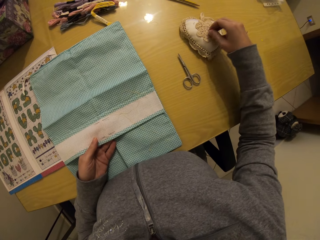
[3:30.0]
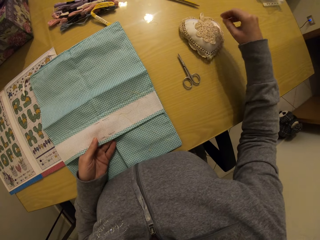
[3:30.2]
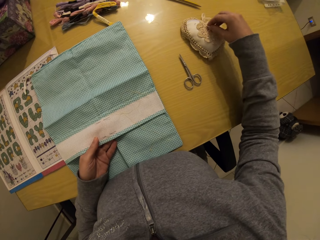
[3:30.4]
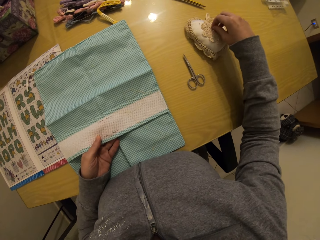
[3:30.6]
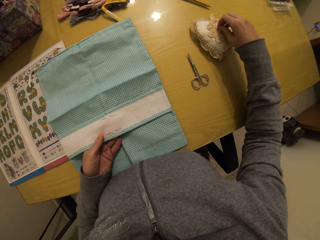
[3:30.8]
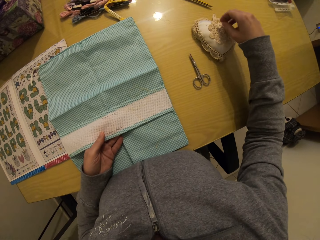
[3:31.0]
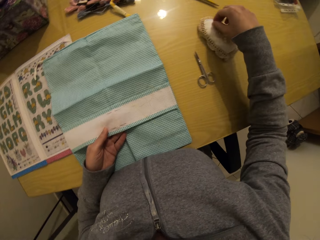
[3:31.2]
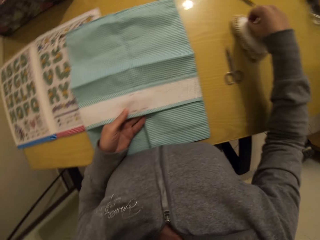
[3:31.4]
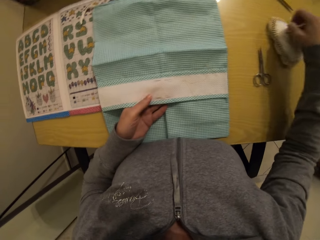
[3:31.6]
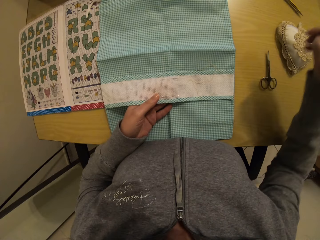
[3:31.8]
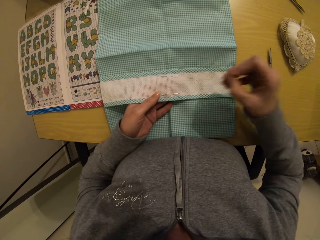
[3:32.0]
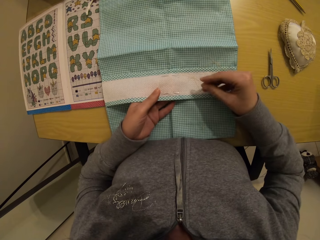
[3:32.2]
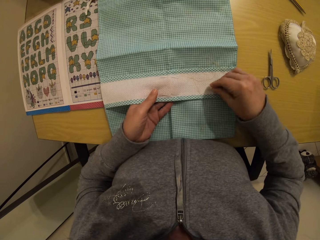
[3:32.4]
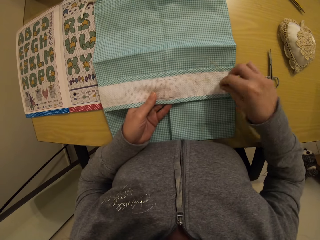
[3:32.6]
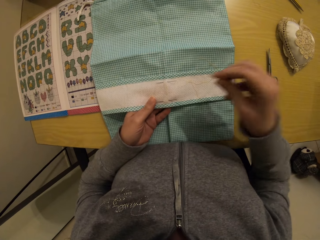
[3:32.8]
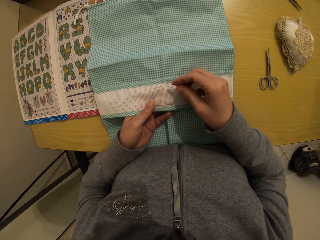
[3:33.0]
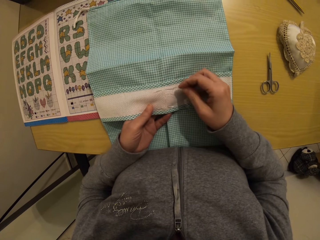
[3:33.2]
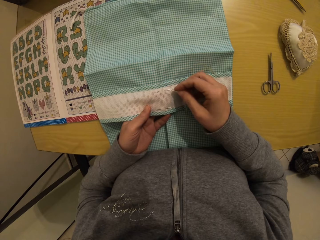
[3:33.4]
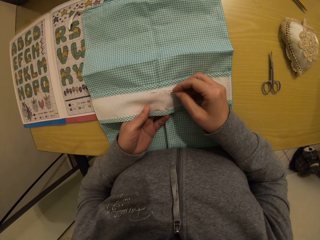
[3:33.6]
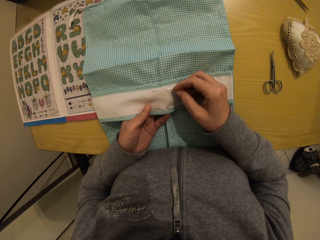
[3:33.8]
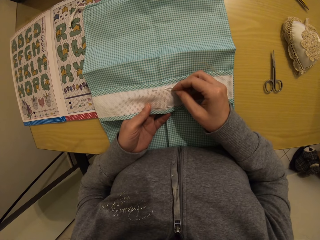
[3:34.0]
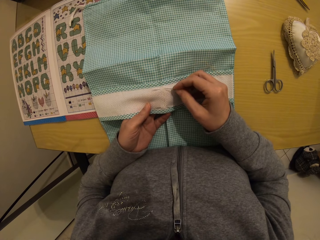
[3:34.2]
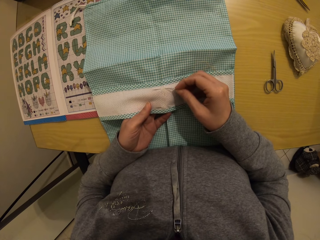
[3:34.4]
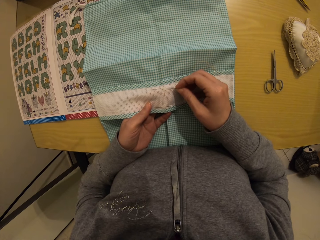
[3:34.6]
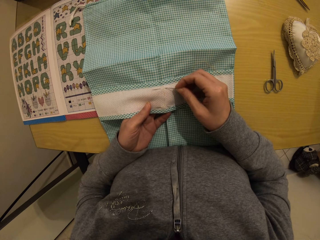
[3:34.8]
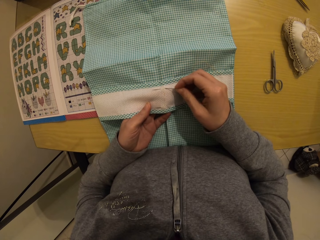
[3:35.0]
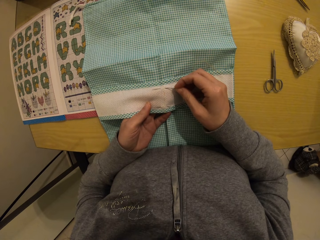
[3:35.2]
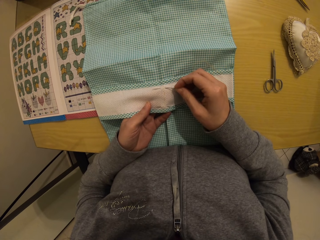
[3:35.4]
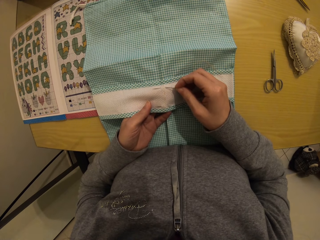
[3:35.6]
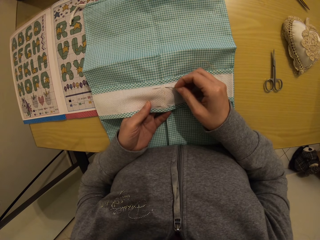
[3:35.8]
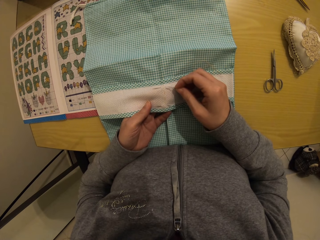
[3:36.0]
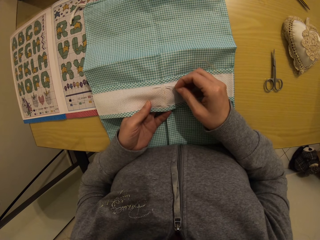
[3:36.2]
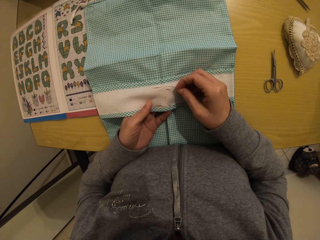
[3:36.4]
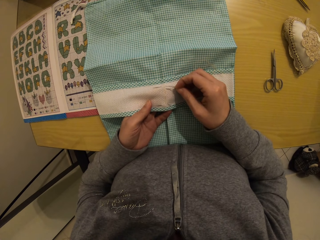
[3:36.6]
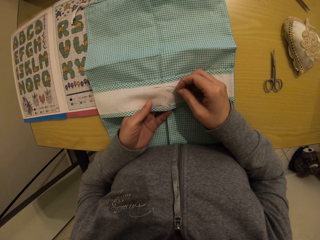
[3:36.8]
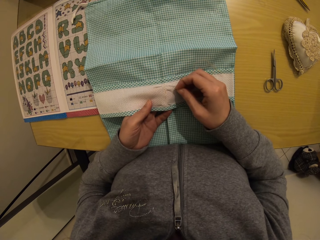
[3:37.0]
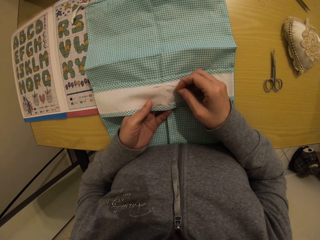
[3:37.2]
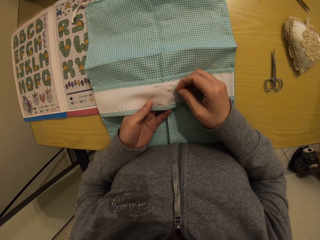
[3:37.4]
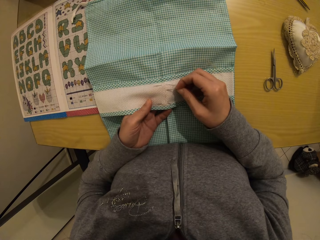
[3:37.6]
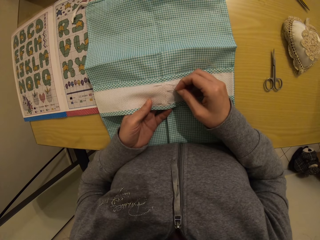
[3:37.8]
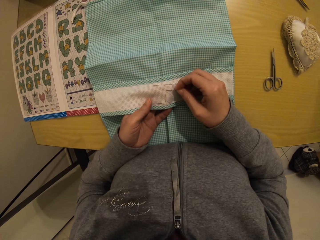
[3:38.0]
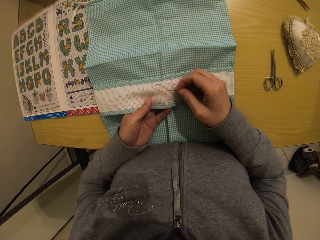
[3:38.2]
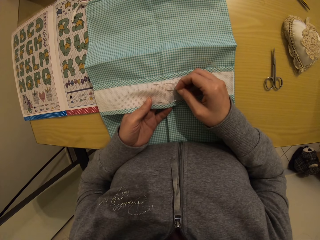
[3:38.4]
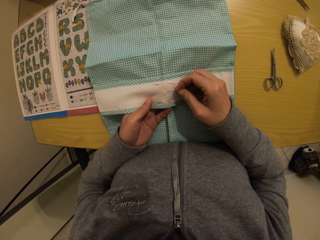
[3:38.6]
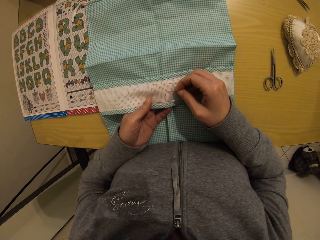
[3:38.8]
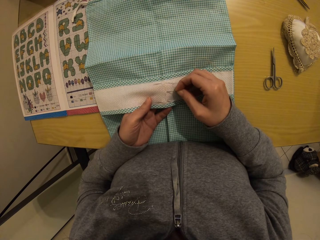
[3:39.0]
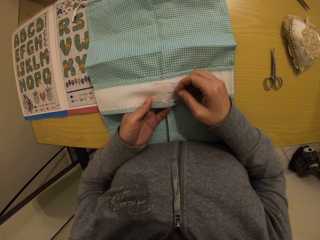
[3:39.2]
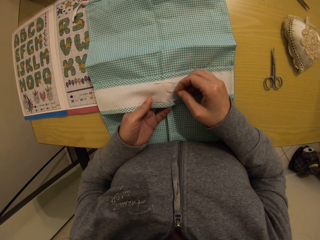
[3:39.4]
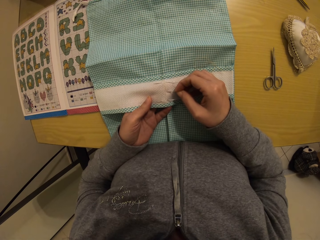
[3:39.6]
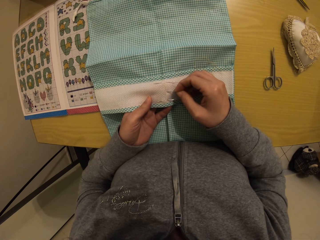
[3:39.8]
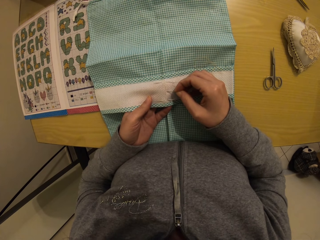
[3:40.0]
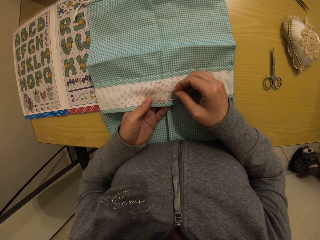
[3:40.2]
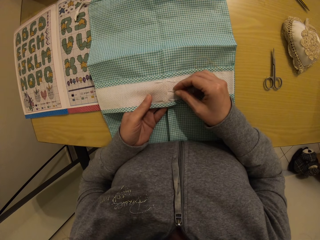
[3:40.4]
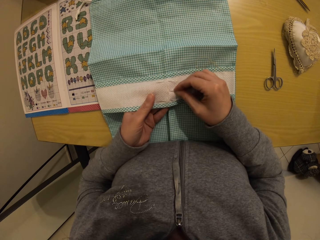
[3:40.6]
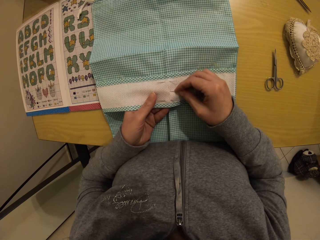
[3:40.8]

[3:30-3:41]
The camera wearer picks up a needle from the cloth with her right hand. She counts the holes in the napkin with the needle.

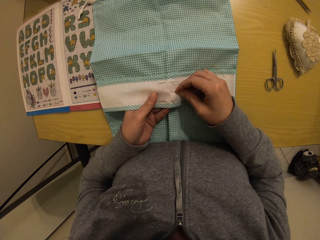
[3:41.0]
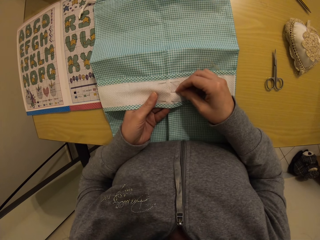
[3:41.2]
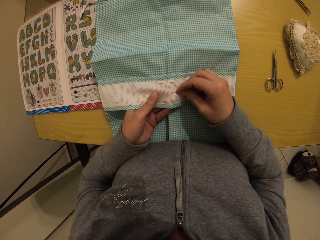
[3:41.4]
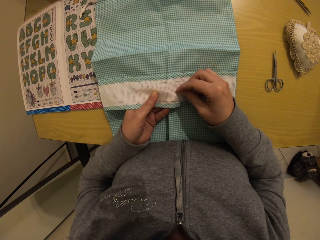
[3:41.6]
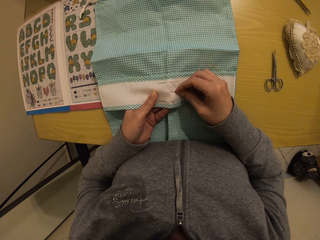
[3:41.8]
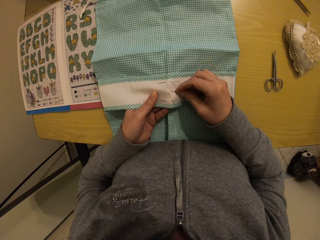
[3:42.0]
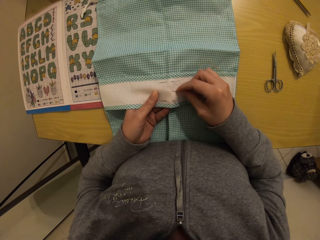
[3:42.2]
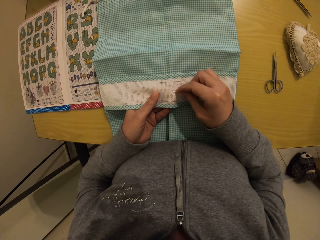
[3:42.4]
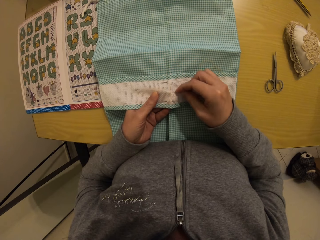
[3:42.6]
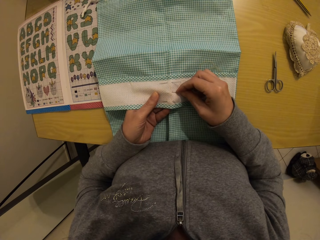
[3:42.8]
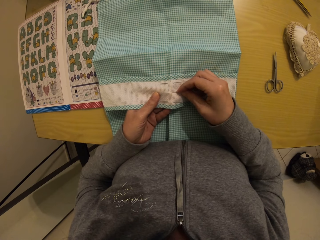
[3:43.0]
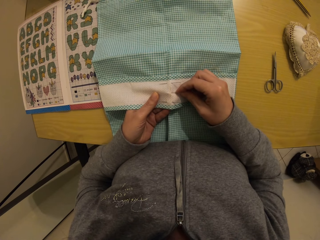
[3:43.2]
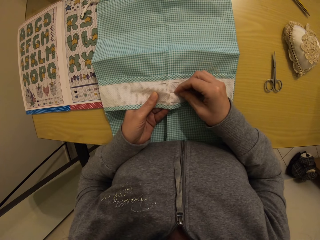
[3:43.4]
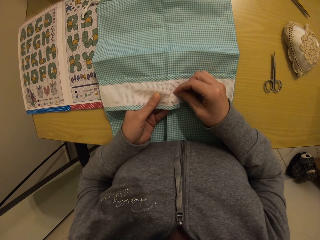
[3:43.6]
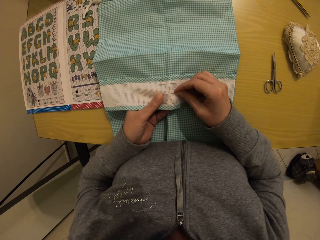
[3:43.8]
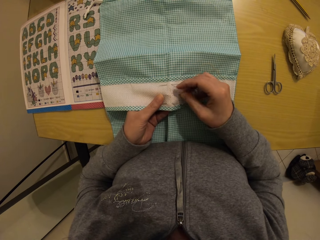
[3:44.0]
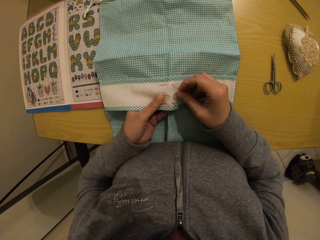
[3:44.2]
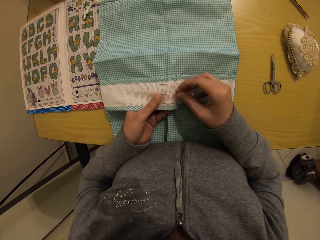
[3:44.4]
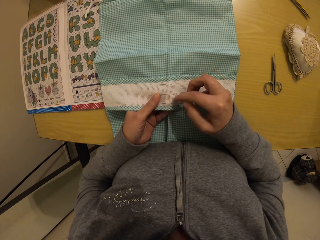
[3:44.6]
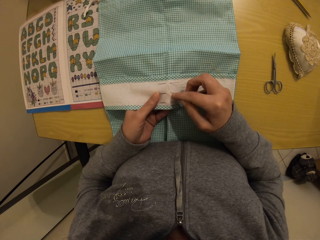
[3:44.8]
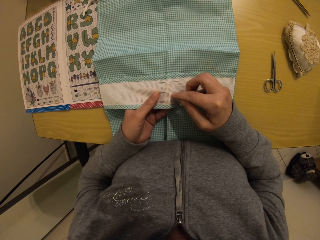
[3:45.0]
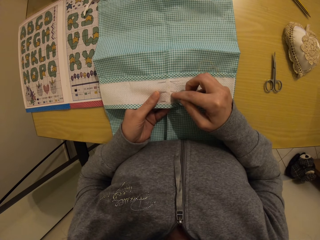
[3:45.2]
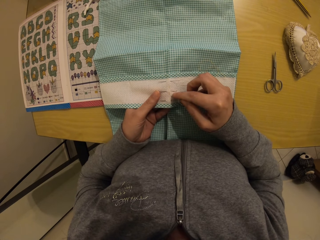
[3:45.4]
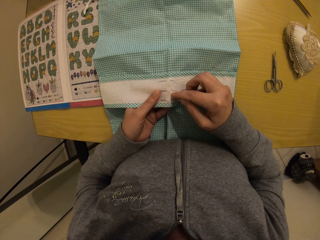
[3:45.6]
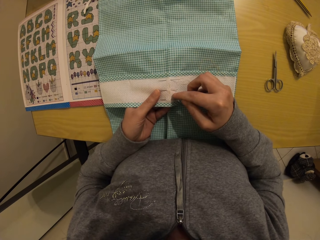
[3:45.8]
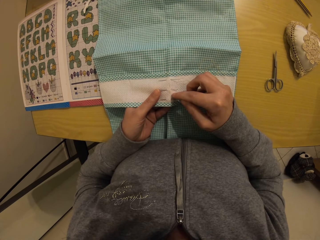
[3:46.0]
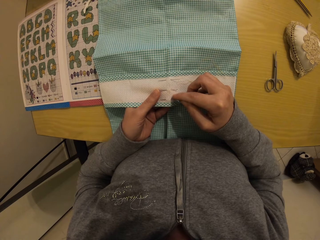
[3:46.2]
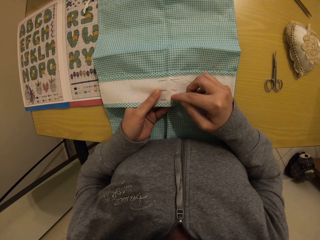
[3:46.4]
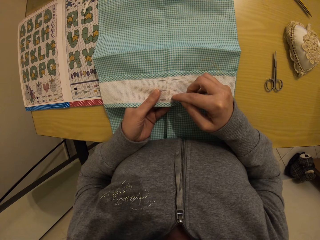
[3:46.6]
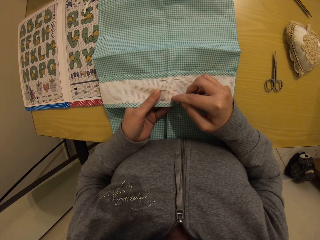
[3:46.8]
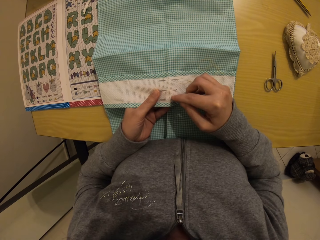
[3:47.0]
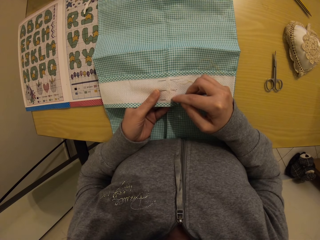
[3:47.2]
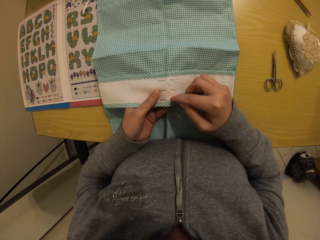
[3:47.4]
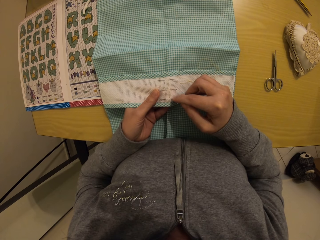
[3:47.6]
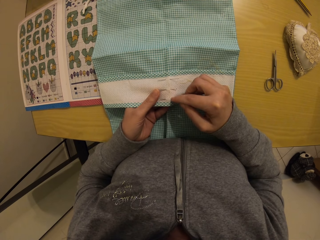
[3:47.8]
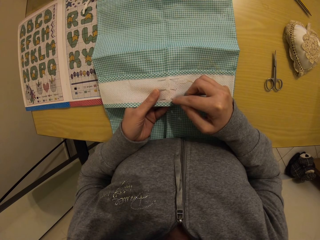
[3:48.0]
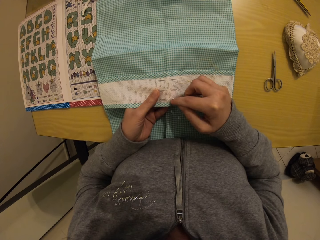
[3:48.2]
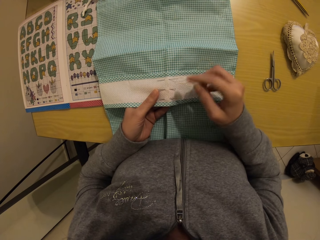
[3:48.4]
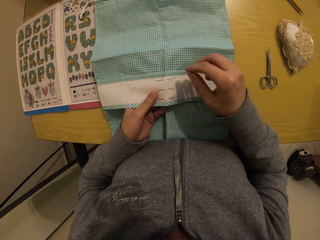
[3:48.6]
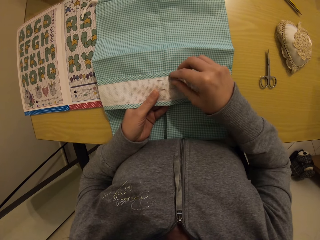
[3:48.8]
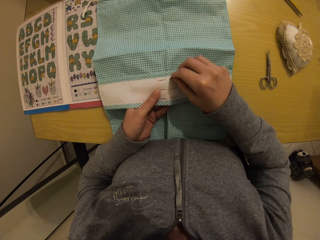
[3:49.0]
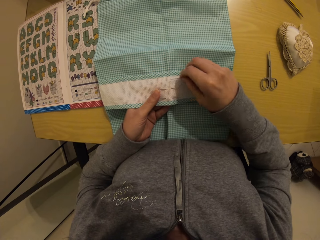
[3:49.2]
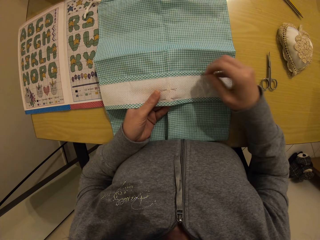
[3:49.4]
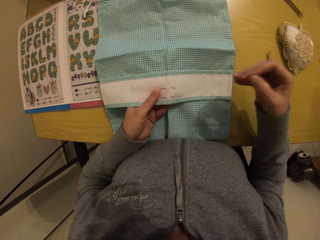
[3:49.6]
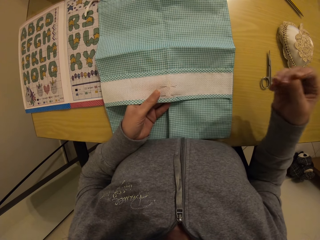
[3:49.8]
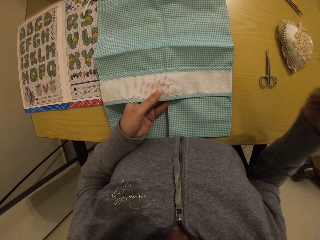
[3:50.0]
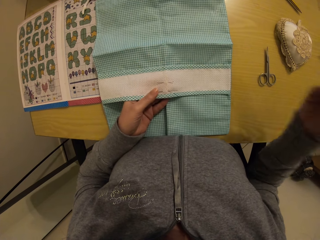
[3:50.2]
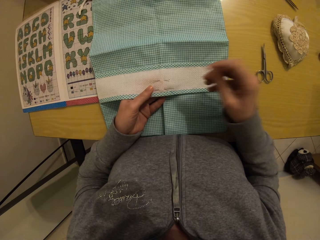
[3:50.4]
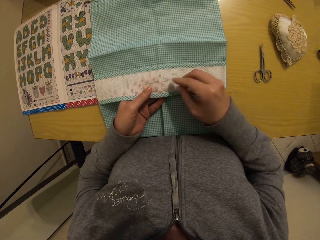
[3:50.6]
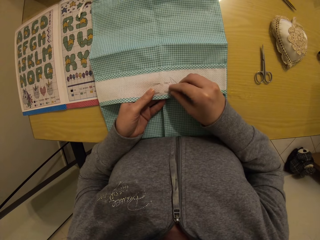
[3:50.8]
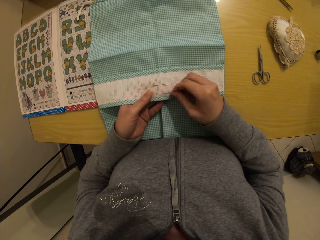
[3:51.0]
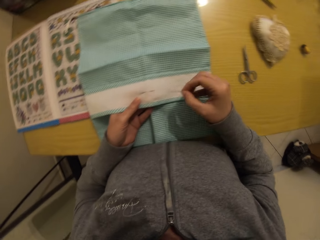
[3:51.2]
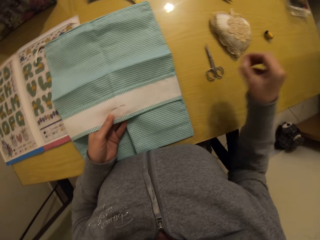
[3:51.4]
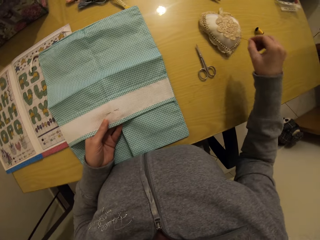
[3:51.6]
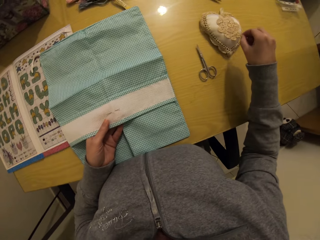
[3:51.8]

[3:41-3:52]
The camera wearer puts the needle into the napkin. She counts the holes in the napkin with her right hand. She removes the needle from the napkin with her right hand.
